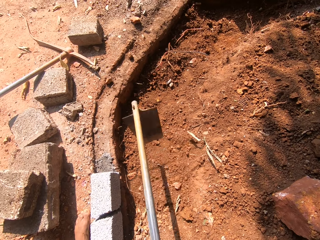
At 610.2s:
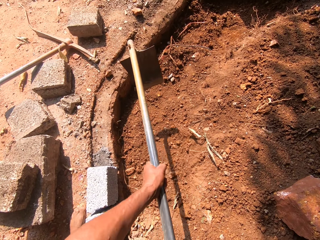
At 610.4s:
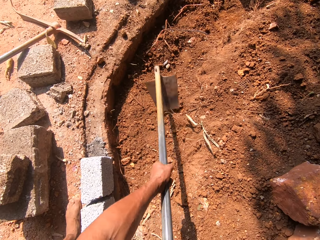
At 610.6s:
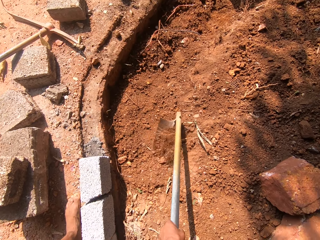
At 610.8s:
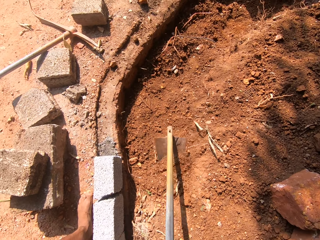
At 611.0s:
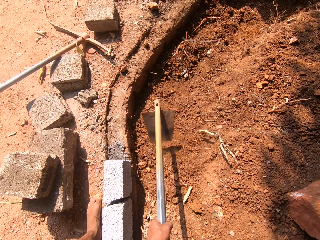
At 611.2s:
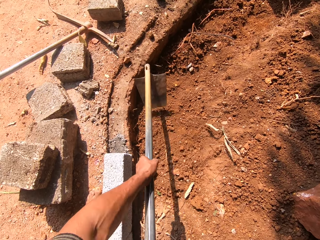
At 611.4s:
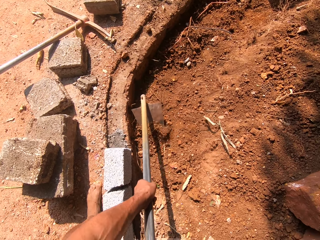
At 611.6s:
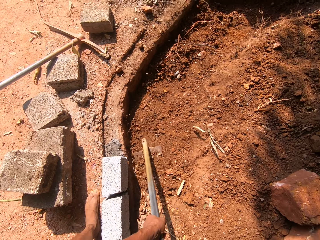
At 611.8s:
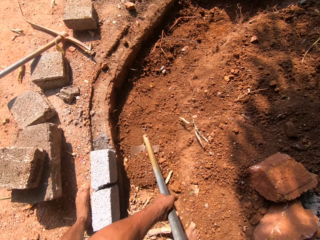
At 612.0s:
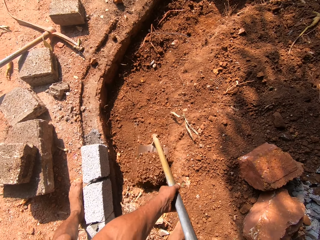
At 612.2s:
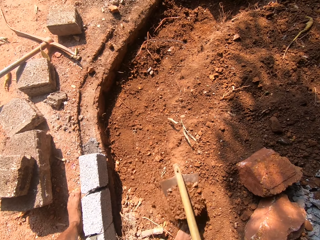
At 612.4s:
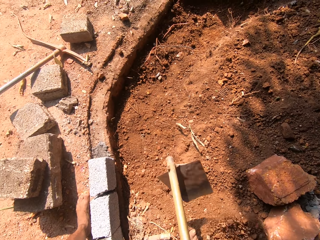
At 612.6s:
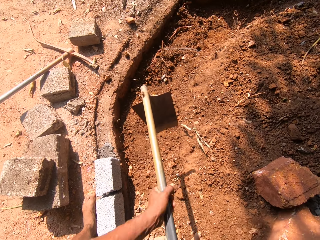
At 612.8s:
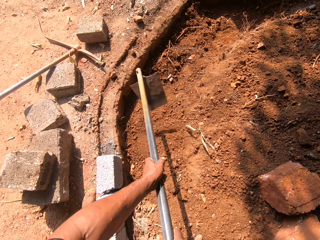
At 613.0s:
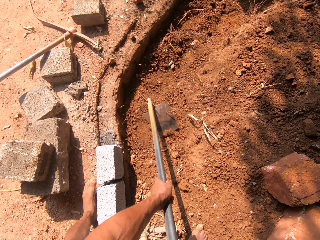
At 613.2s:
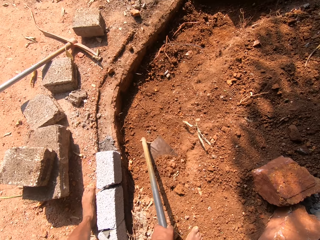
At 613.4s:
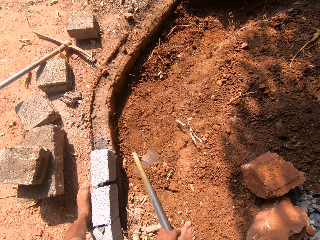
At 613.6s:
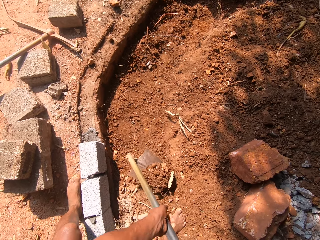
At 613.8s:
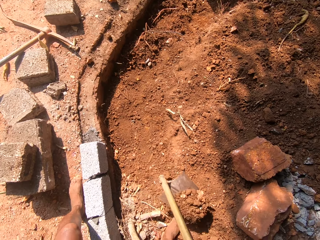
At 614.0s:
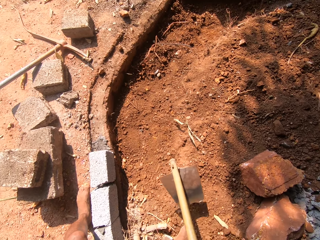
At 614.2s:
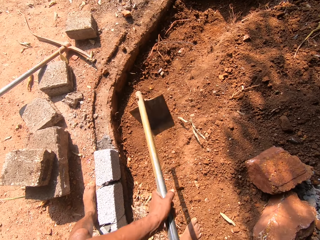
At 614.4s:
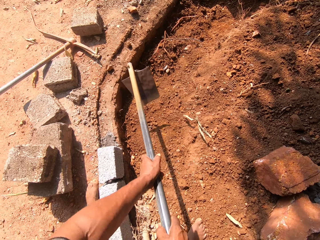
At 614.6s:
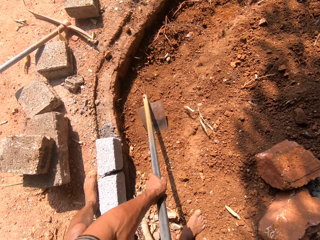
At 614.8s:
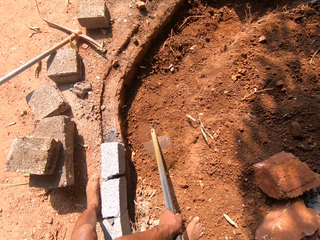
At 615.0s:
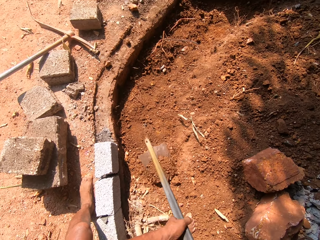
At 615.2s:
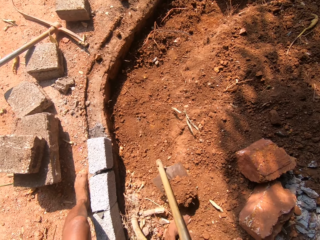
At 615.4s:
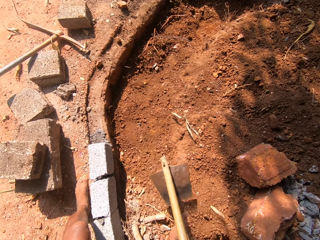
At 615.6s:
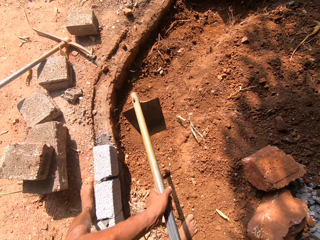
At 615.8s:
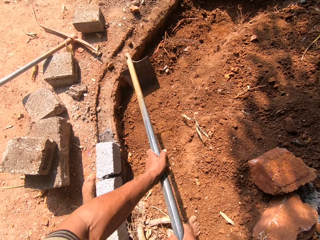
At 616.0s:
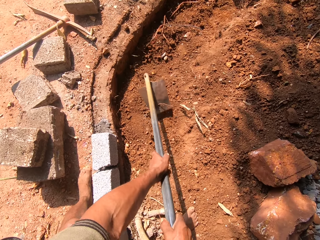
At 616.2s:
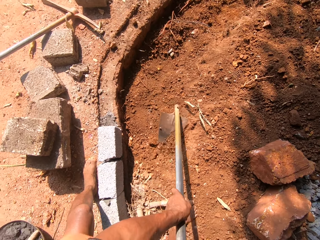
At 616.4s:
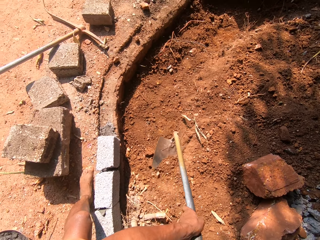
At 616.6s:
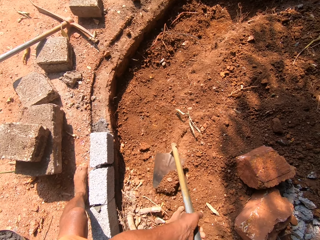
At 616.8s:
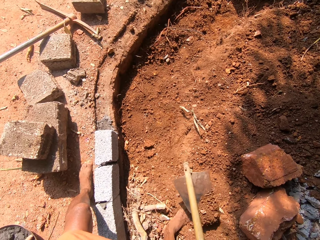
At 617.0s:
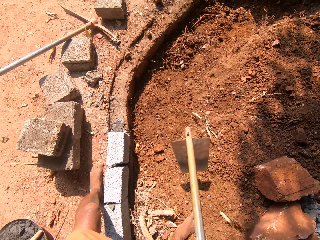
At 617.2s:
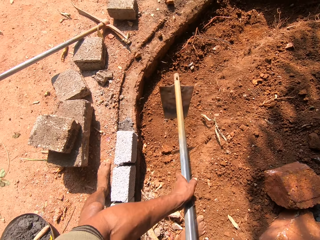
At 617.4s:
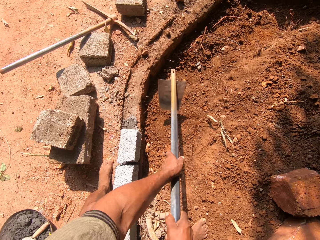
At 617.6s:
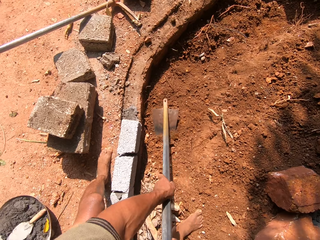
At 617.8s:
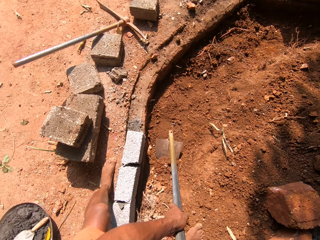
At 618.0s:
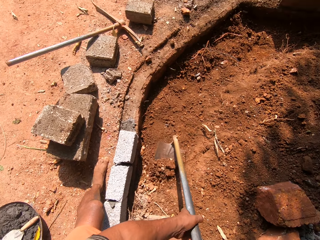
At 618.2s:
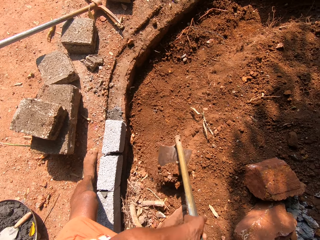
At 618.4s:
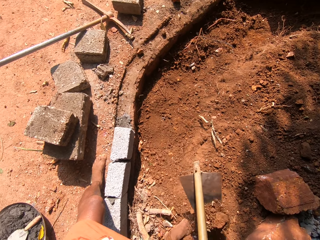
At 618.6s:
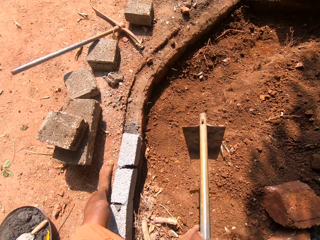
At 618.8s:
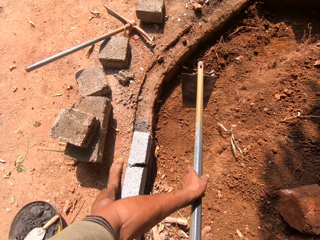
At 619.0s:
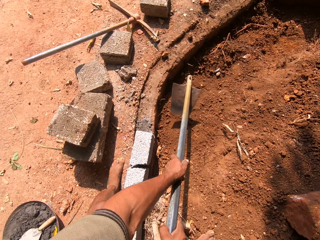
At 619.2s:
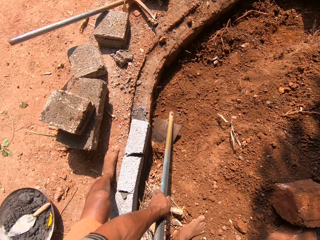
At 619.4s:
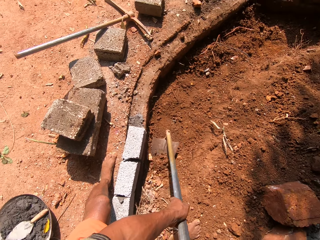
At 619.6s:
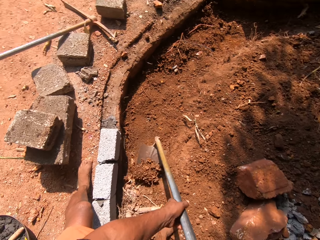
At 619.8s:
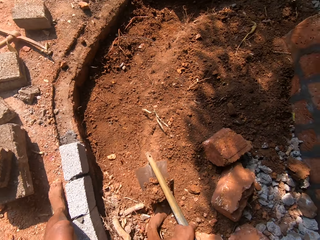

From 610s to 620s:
The camera wearer collects the soil with a fork from the ground. They spread the soil on the ground. They dig the ground with the fork. They spread the soil on the ground.

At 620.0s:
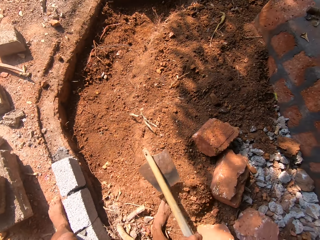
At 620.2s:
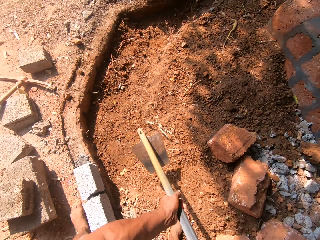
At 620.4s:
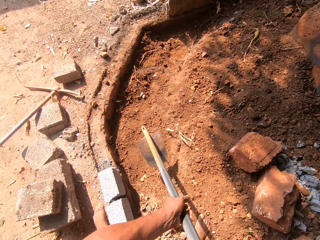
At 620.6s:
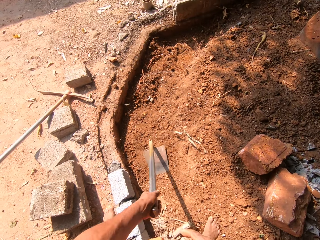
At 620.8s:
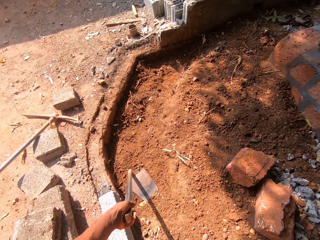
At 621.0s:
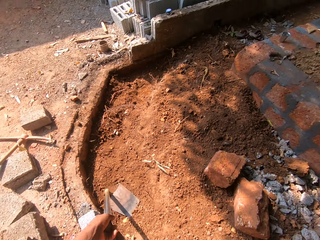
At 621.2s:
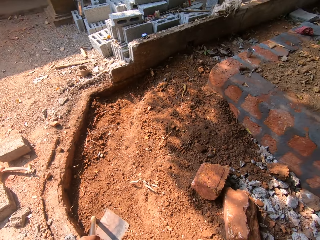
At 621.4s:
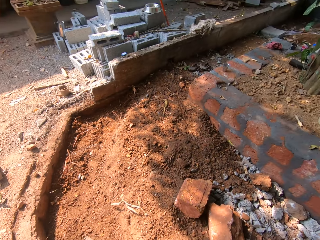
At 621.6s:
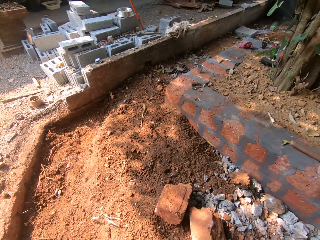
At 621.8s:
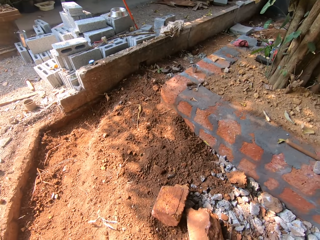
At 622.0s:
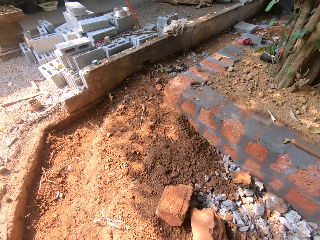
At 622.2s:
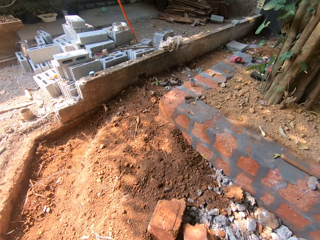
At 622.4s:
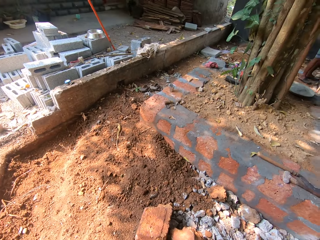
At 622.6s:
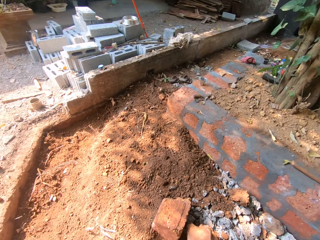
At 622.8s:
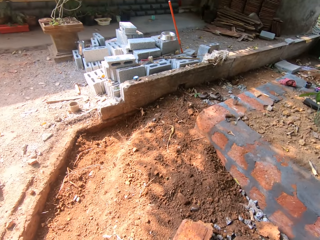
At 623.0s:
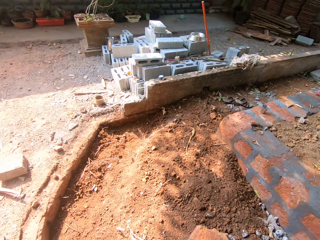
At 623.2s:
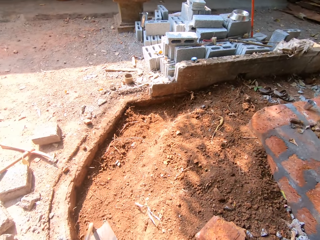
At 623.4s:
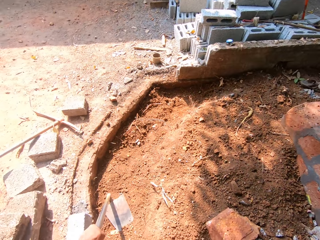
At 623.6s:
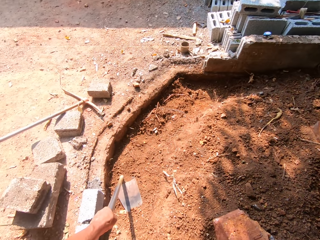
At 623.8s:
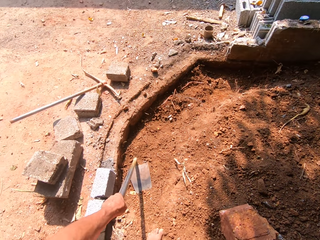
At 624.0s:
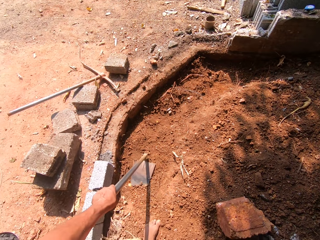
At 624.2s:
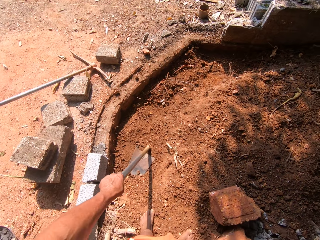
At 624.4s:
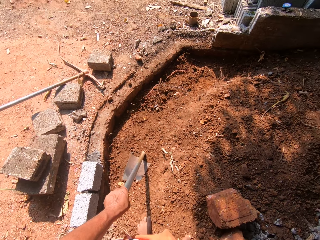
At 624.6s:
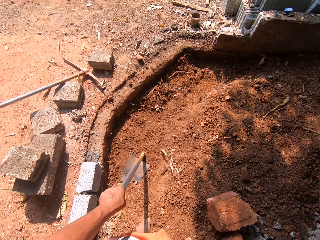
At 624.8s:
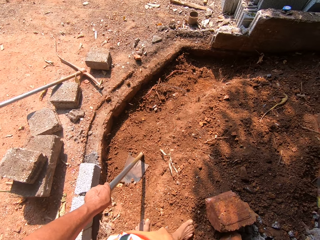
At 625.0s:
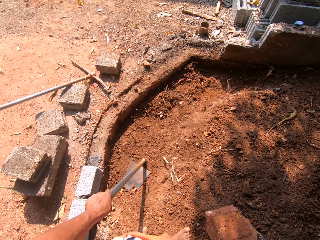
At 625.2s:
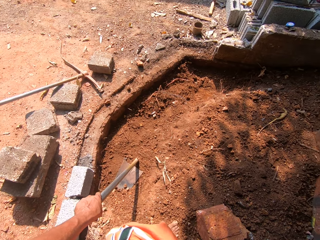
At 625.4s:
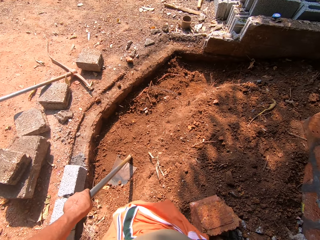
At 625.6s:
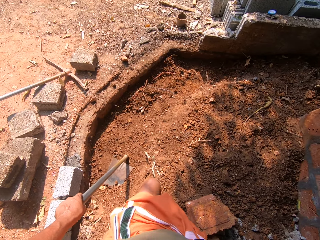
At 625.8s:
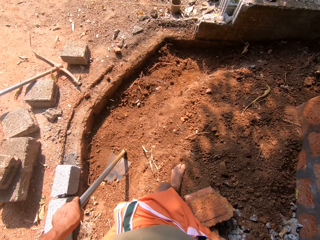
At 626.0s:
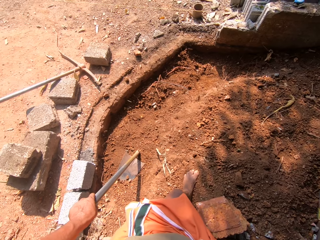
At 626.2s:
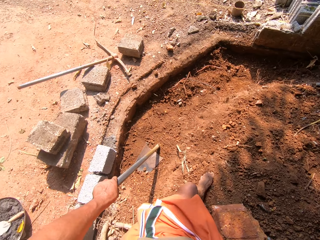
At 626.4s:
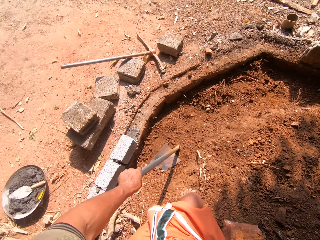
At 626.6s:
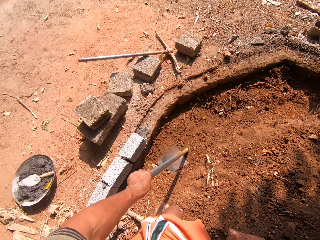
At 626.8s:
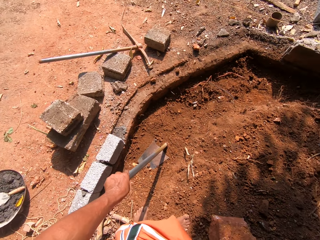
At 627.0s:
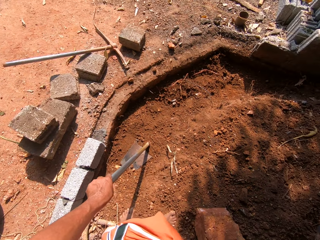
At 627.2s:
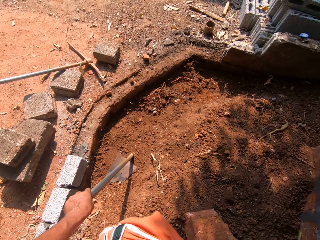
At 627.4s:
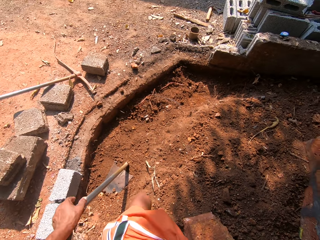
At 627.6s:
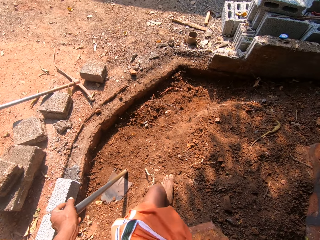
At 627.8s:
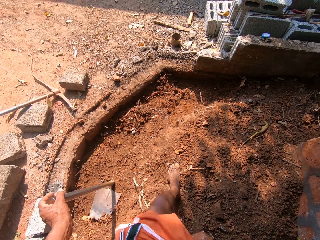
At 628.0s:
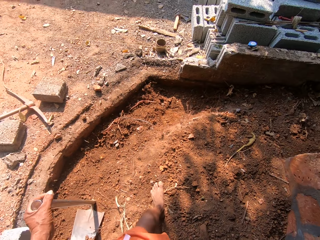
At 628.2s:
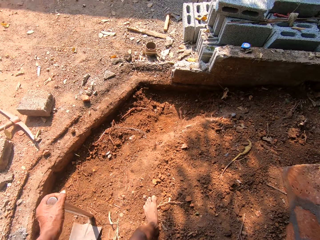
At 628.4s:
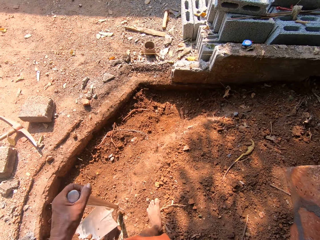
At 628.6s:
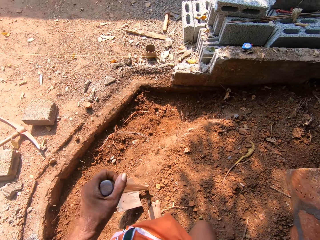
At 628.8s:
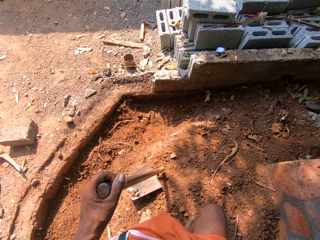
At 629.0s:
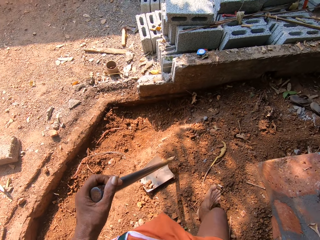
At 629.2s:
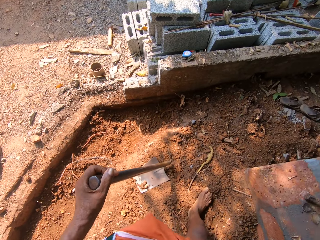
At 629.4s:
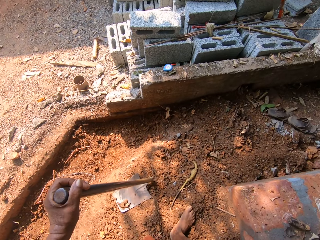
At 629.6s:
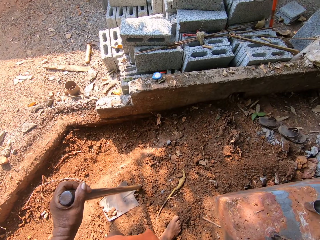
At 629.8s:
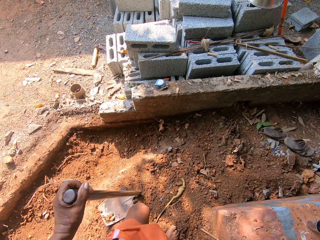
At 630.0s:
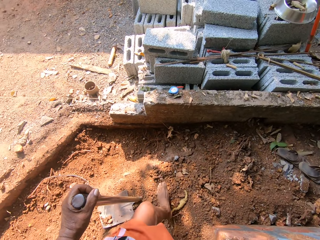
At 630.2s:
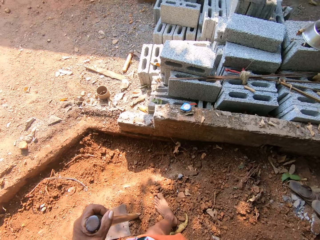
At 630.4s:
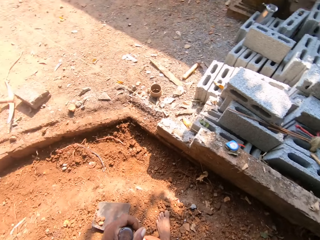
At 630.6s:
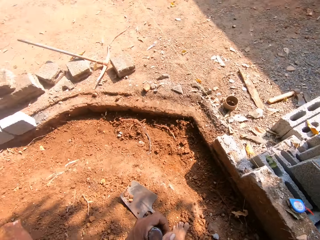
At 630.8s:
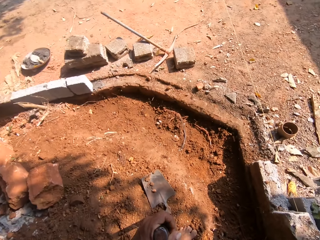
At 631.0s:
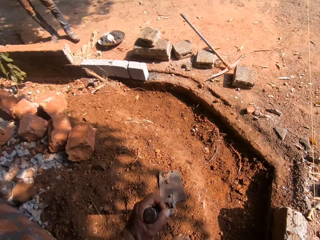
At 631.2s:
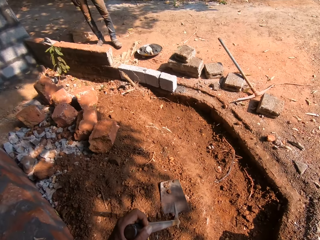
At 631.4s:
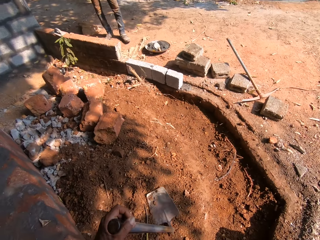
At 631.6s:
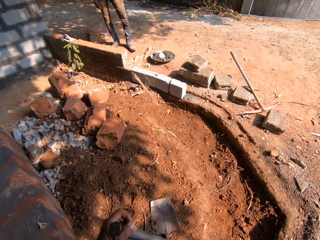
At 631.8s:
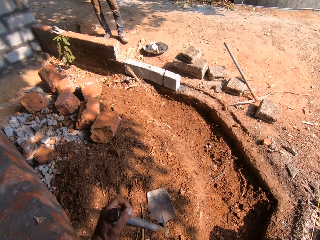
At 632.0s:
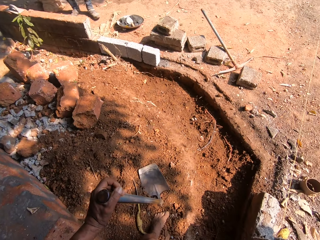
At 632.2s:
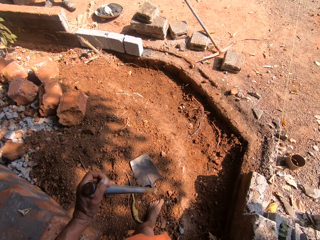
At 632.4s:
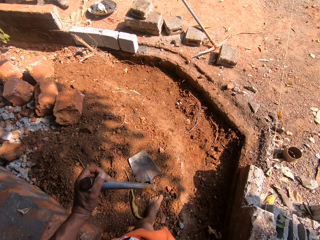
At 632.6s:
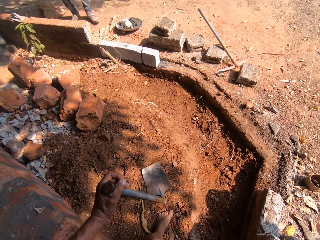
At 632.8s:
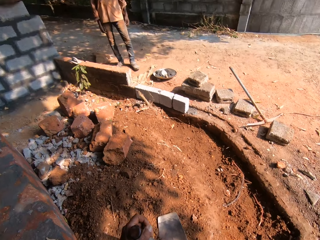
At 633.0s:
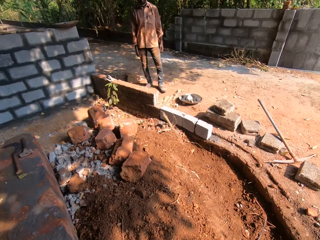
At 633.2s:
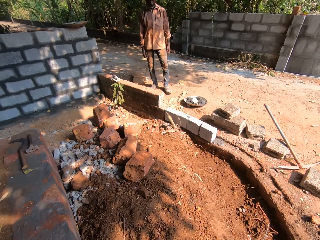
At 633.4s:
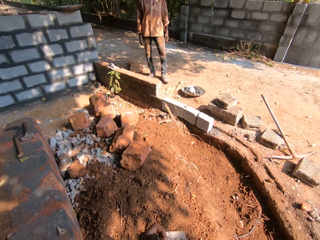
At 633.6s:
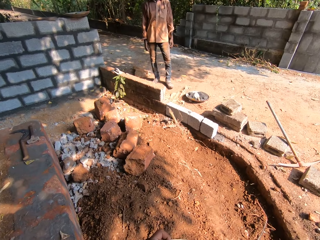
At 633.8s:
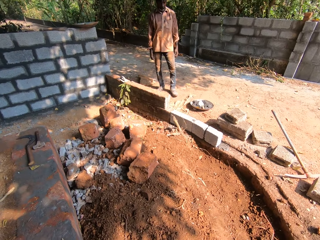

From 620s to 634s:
The camera wearer puts the fork down. They make a step. They walk with the fork on the construction site. They converse with a man. They put the fork down and make a step.
